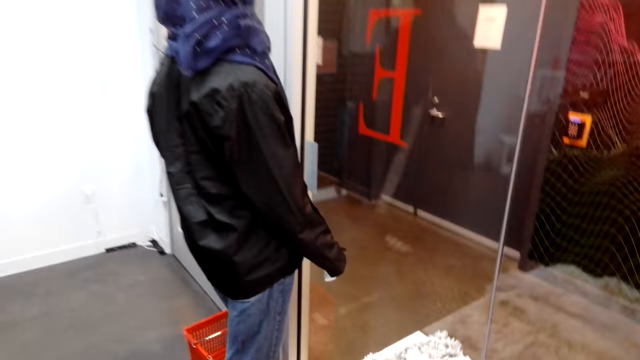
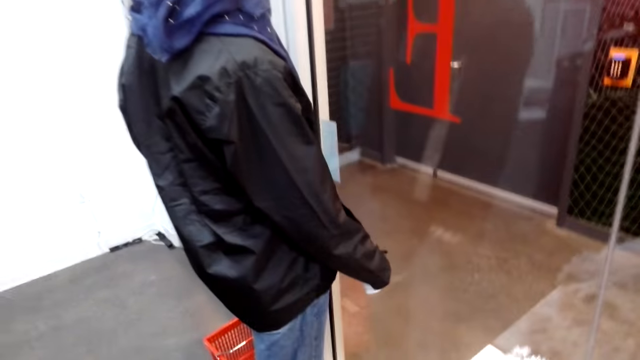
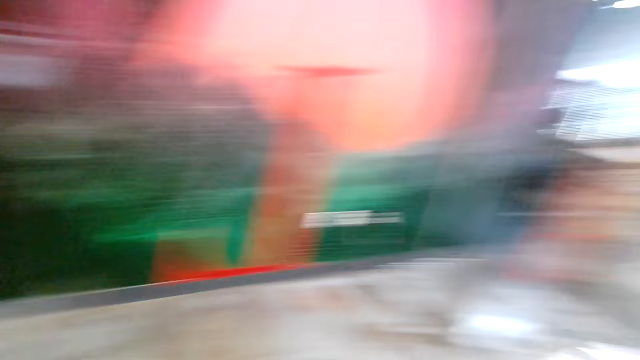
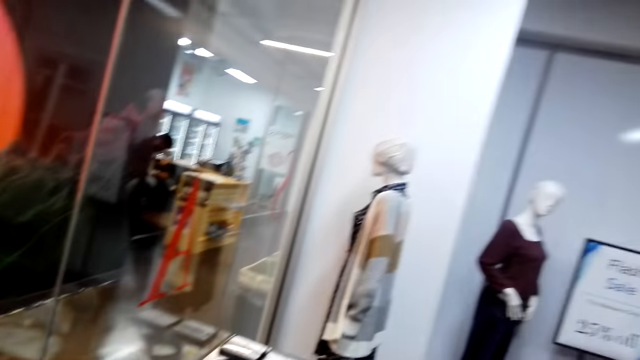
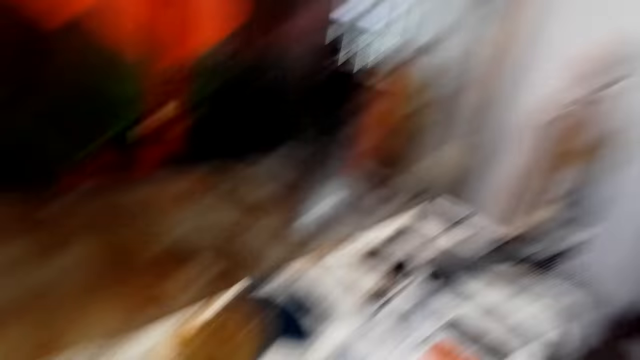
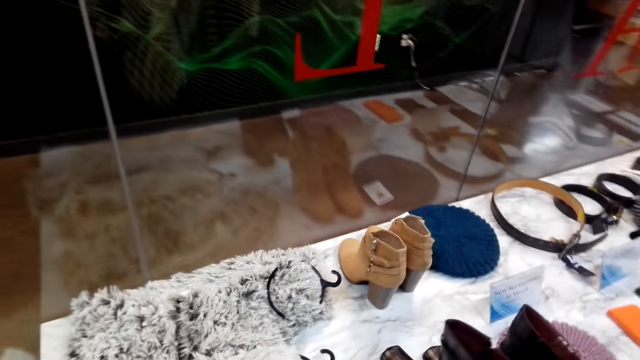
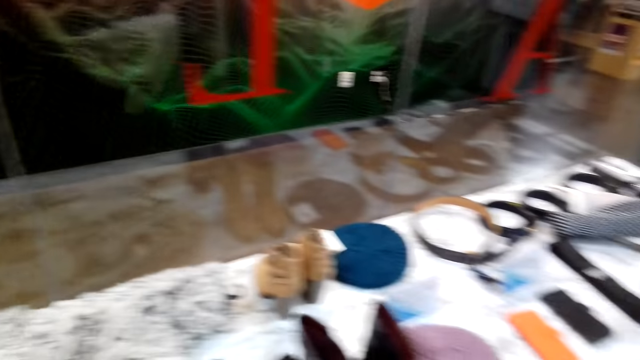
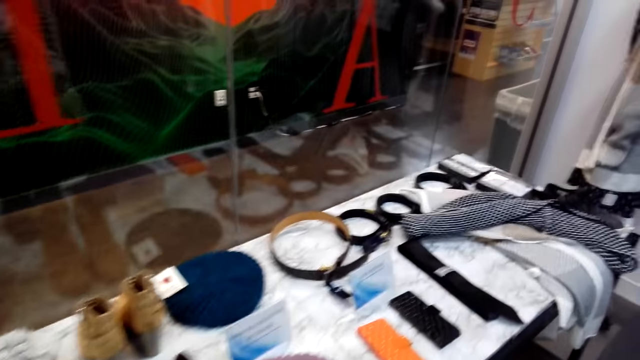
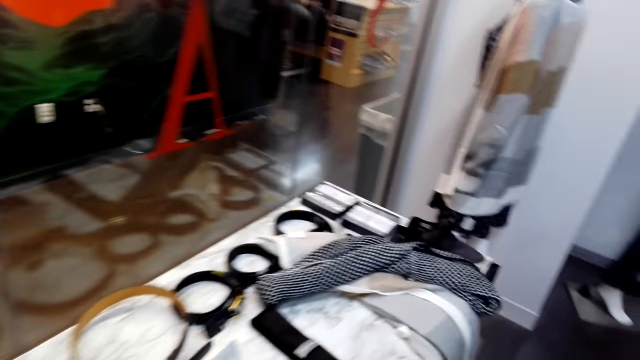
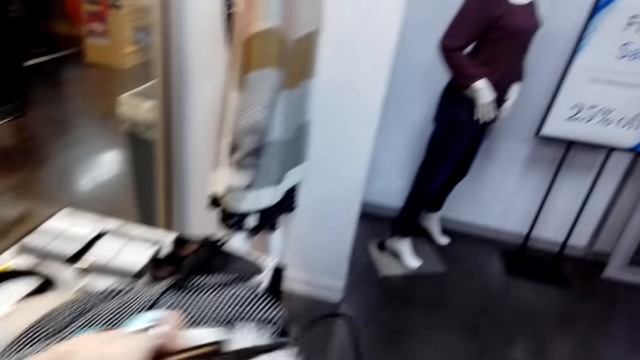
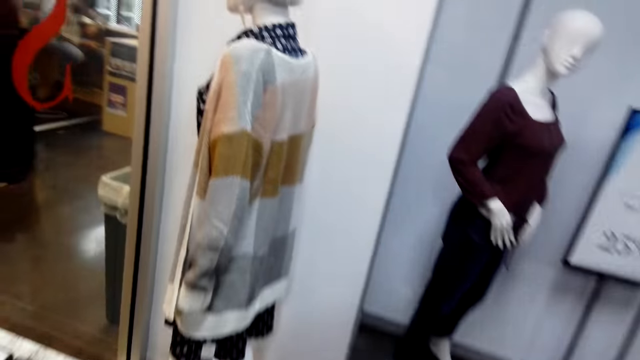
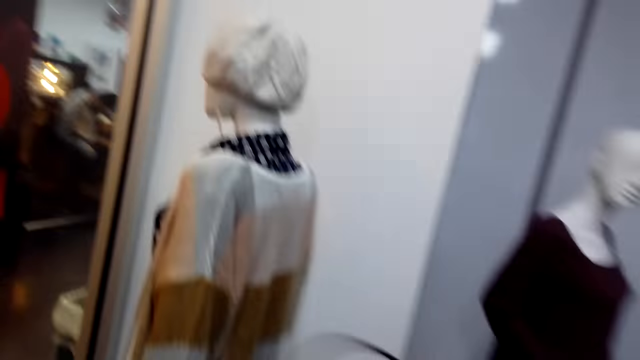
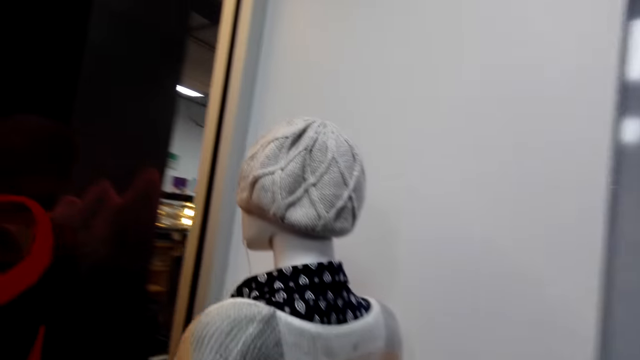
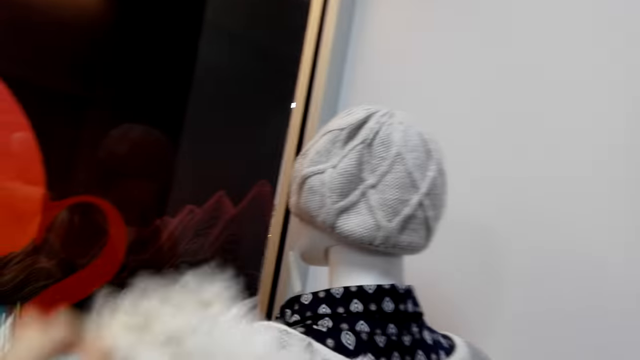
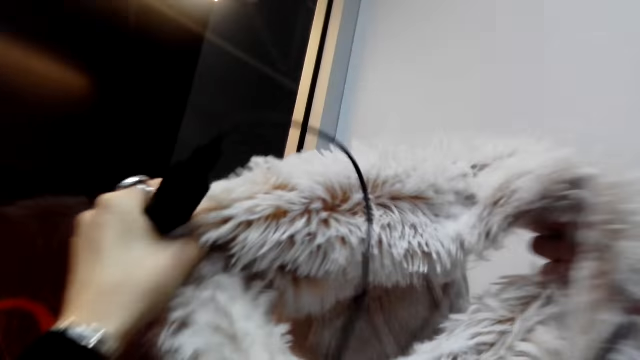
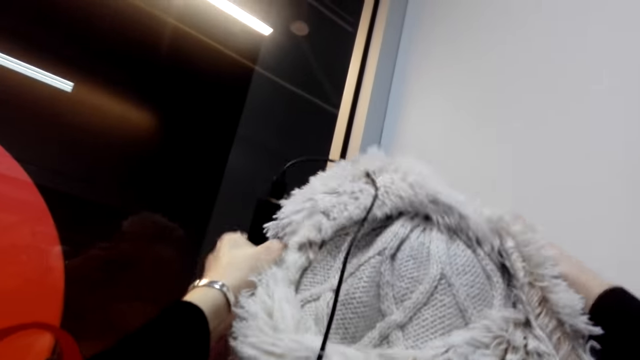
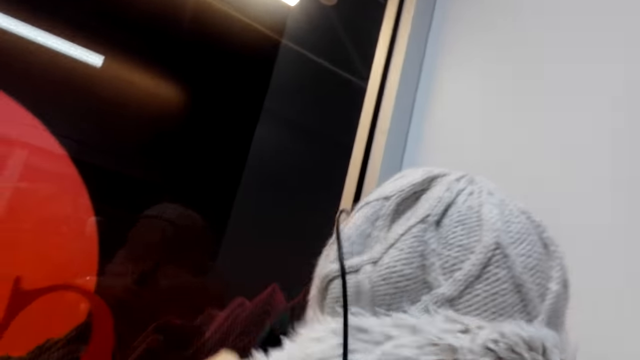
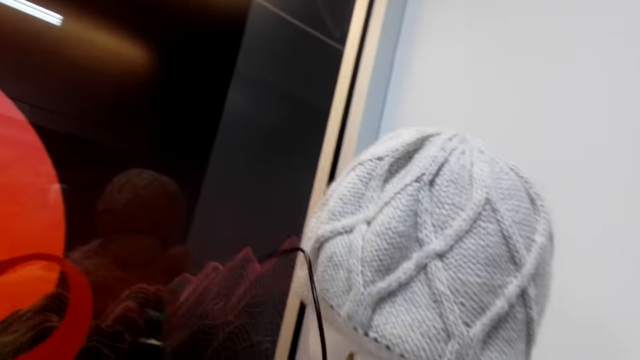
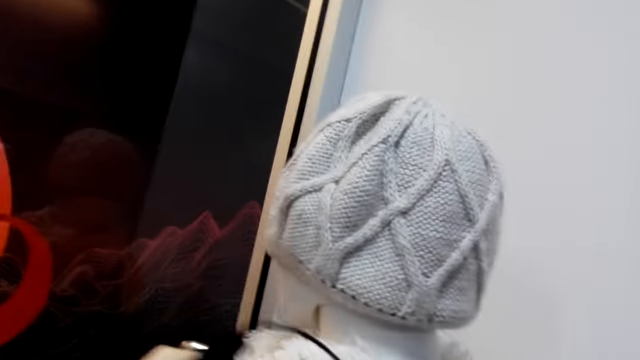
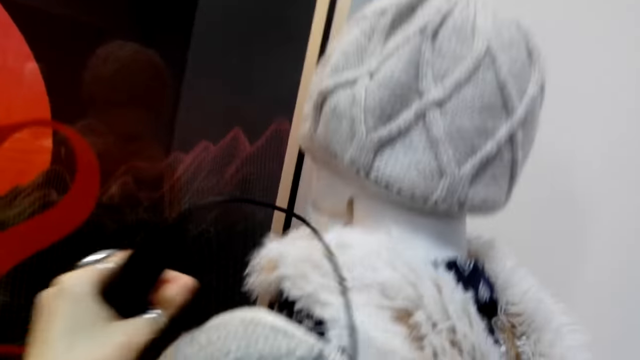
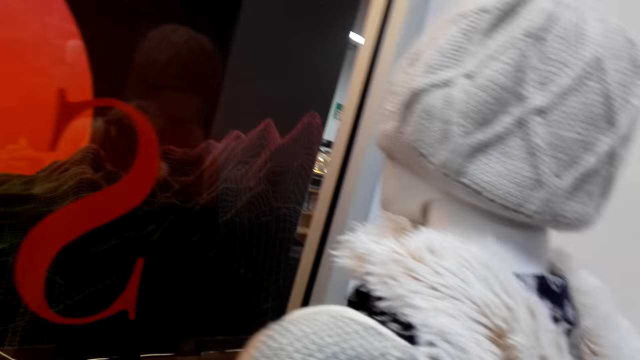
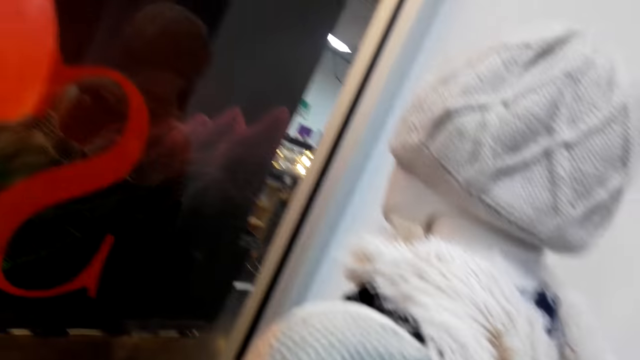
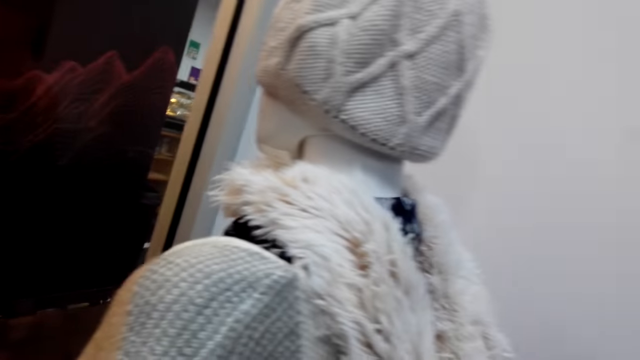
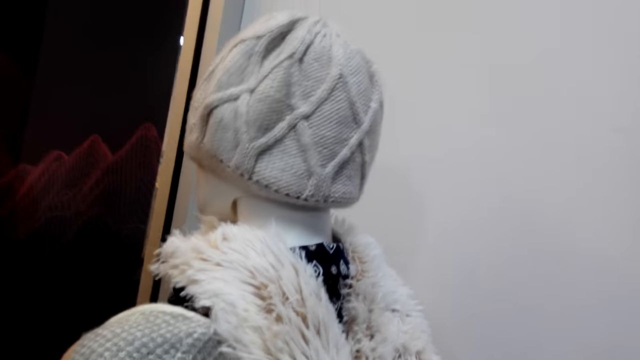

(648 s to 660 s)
The camera wearer moves in the room. They turn to the side. They look about on items. They adjust a scarf on a dummy.

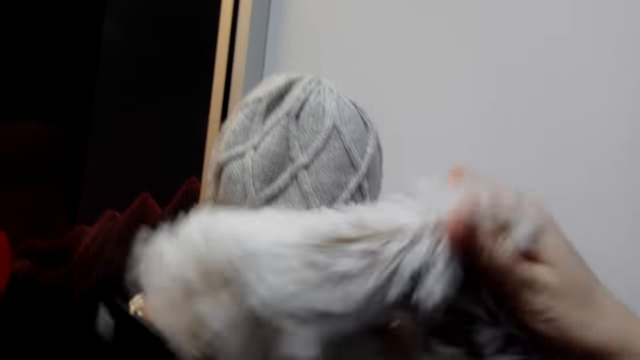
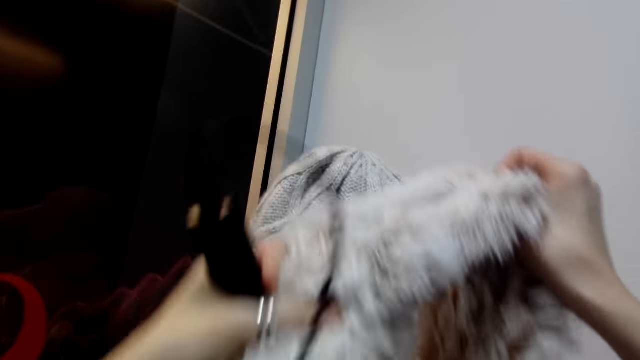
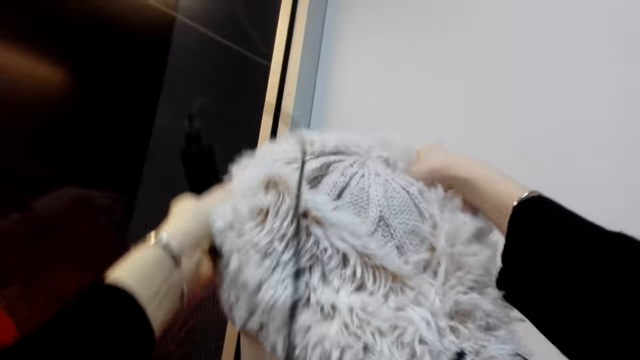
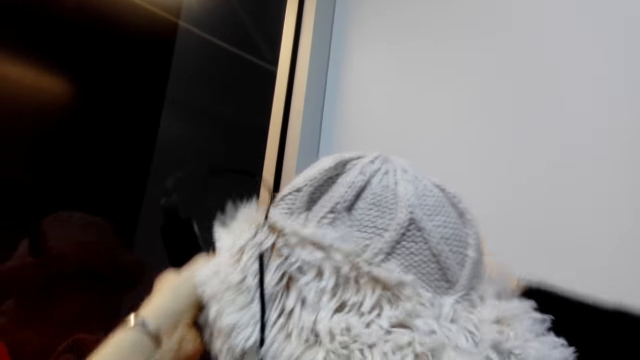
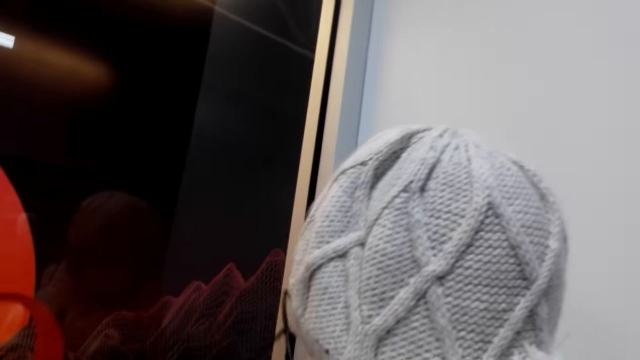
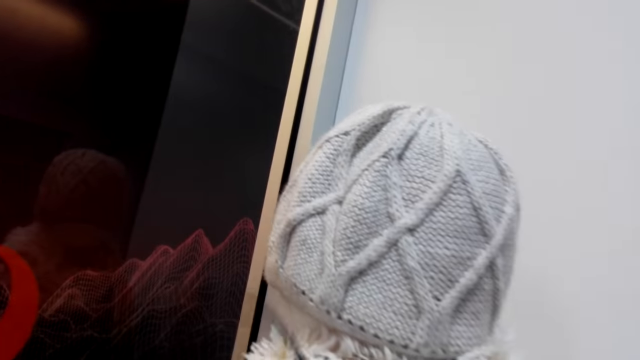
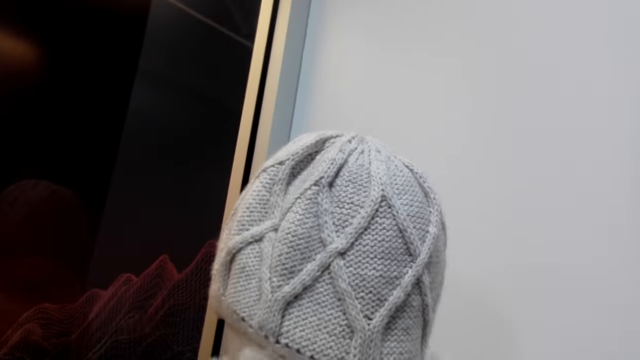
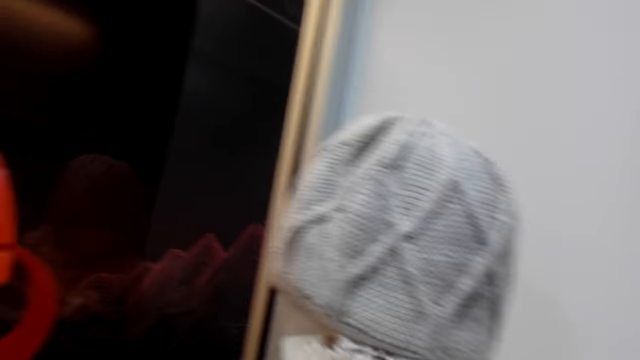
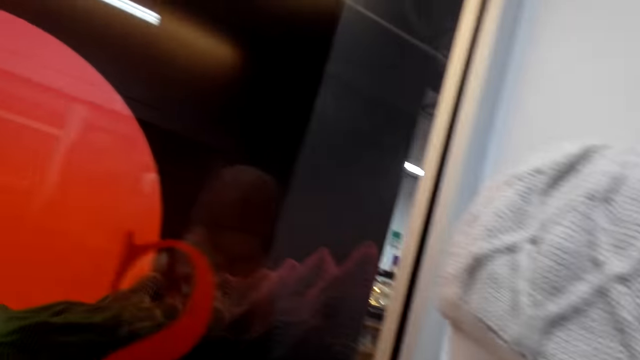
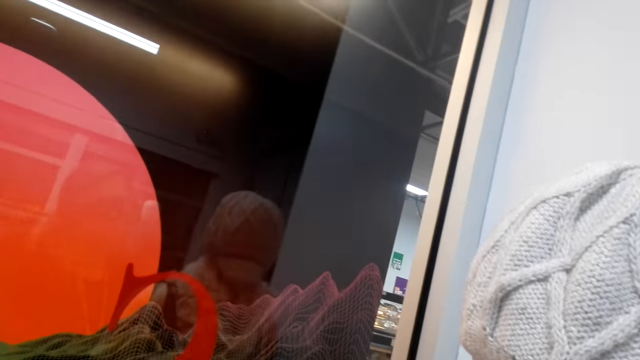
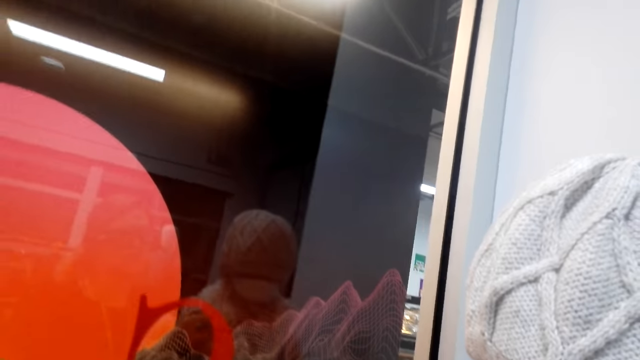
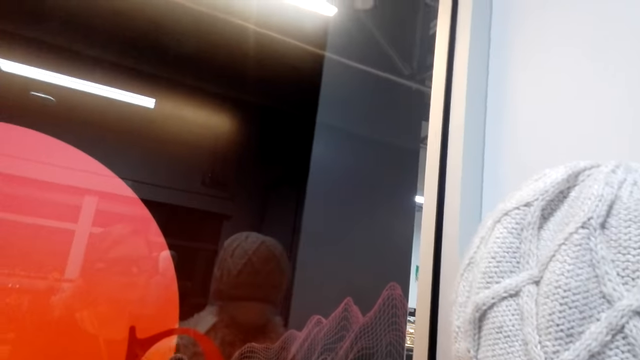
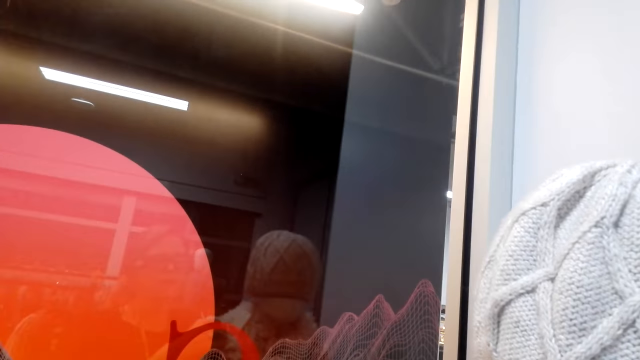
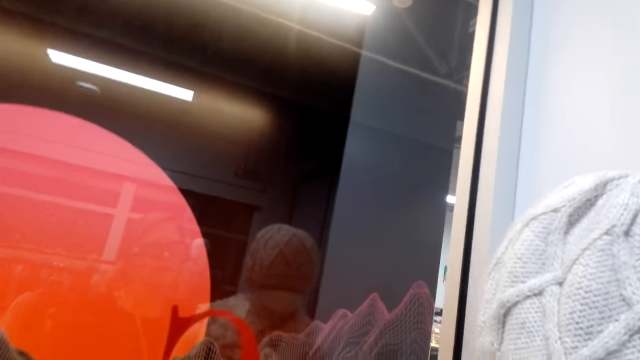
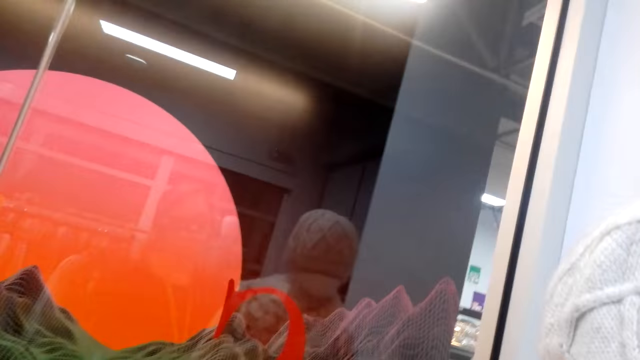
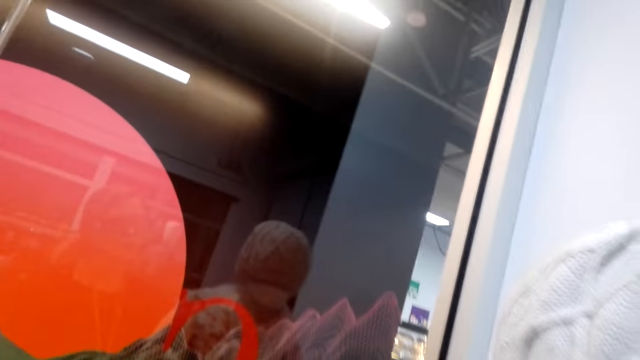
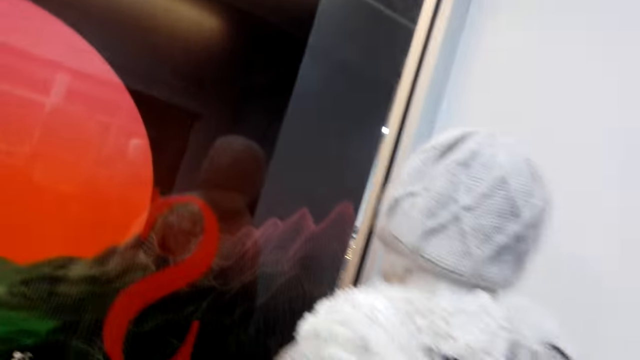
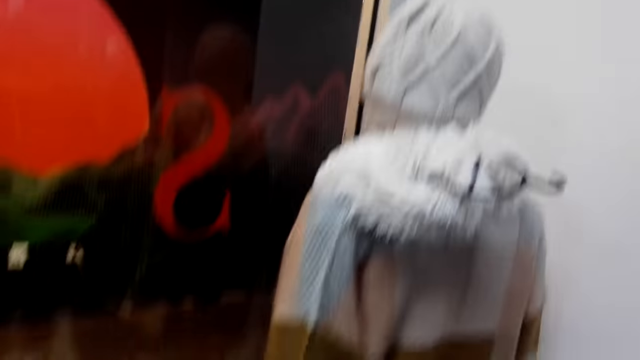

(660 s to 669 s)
The camera wearer turns to the side.
